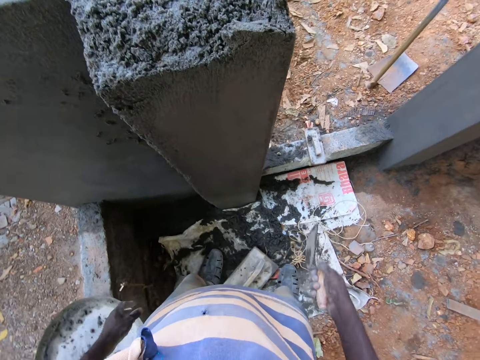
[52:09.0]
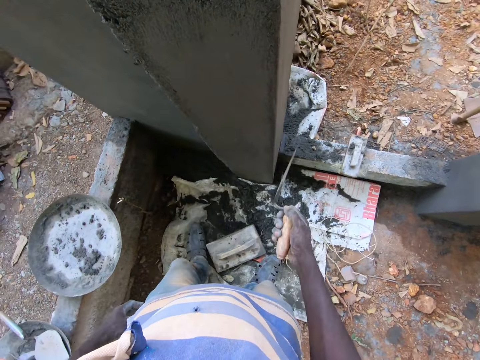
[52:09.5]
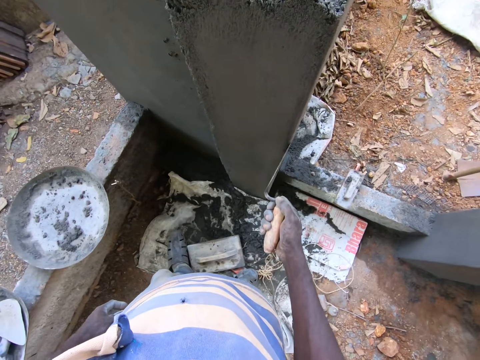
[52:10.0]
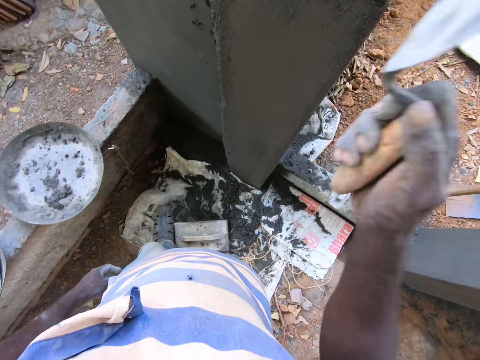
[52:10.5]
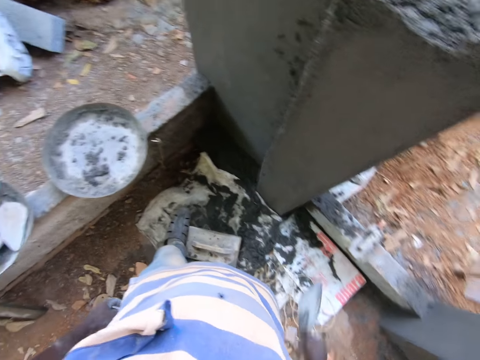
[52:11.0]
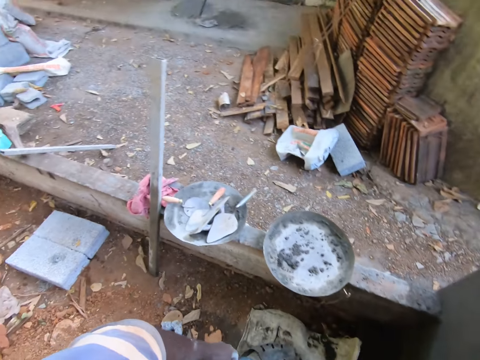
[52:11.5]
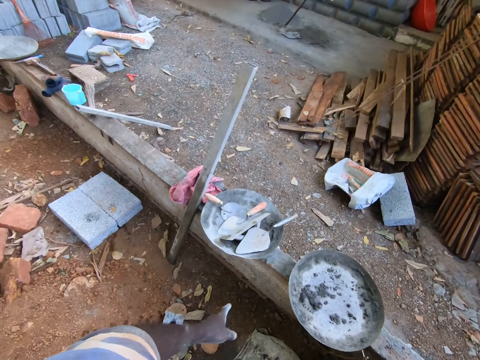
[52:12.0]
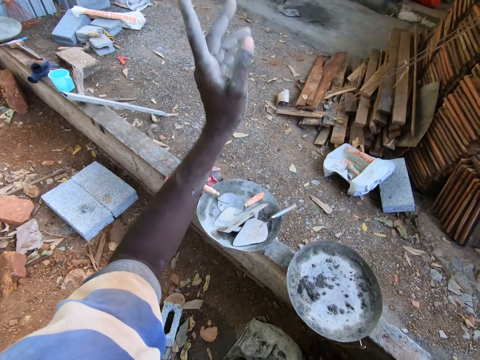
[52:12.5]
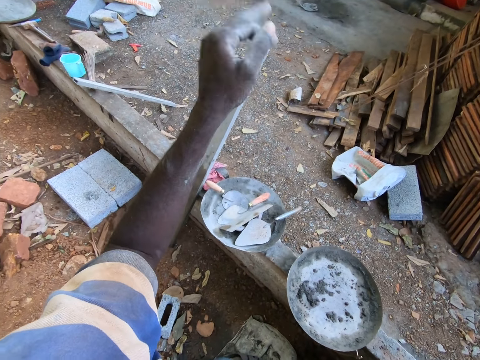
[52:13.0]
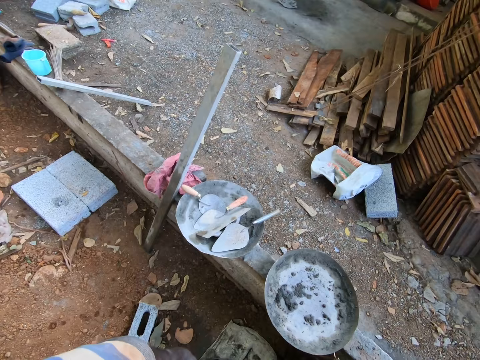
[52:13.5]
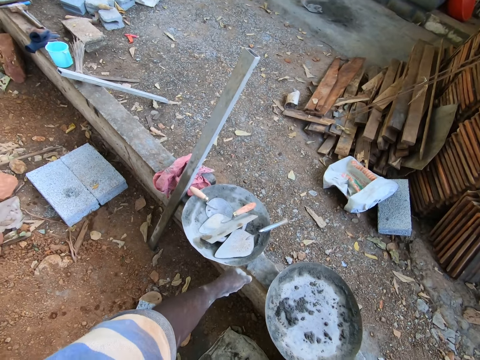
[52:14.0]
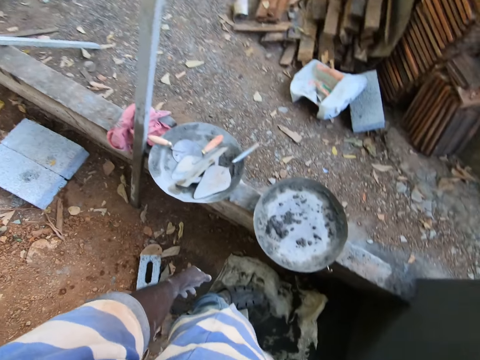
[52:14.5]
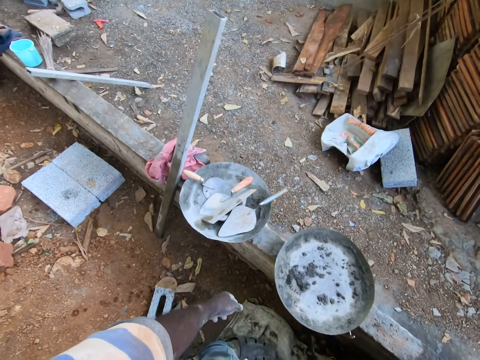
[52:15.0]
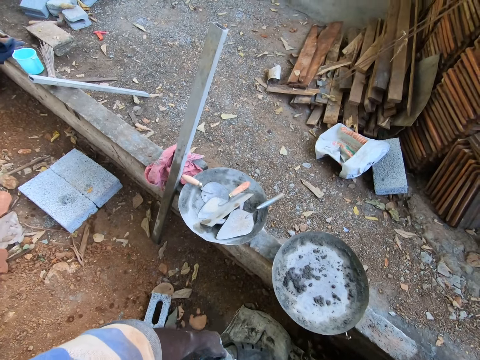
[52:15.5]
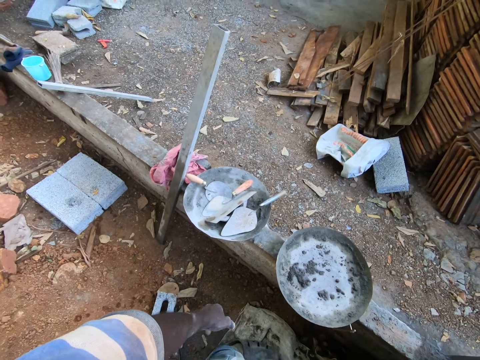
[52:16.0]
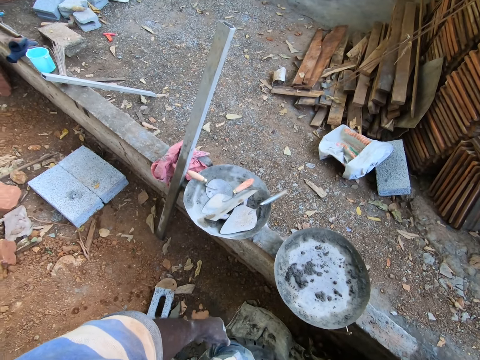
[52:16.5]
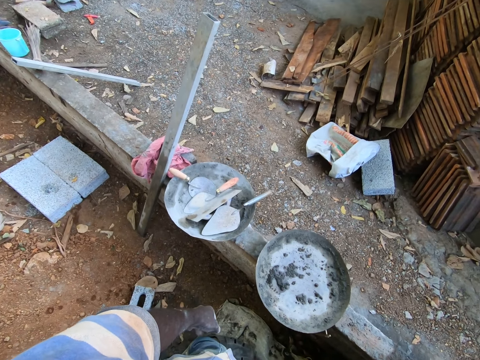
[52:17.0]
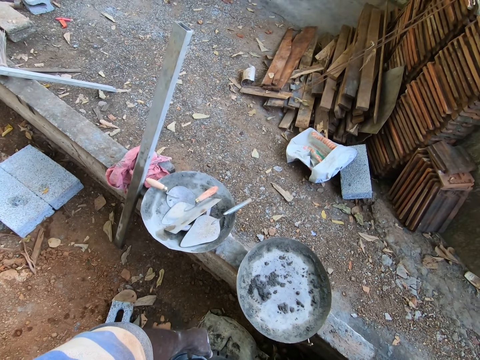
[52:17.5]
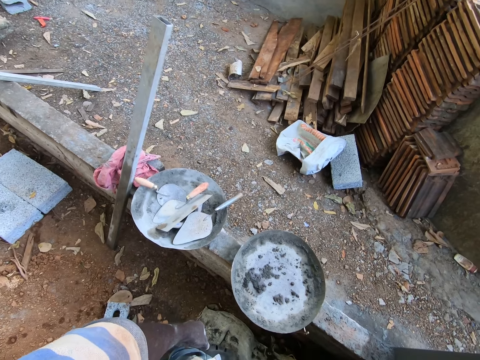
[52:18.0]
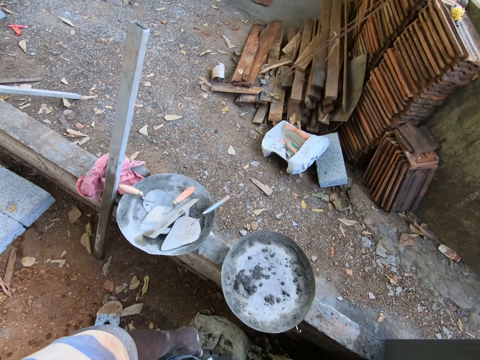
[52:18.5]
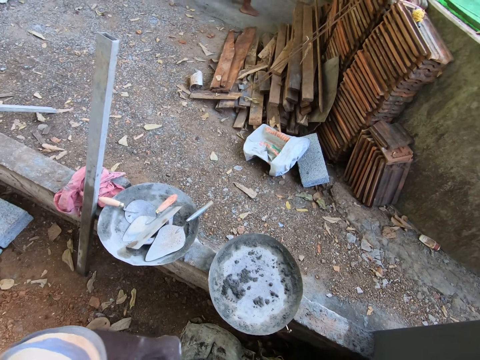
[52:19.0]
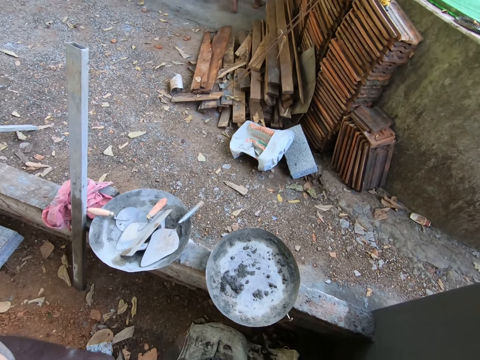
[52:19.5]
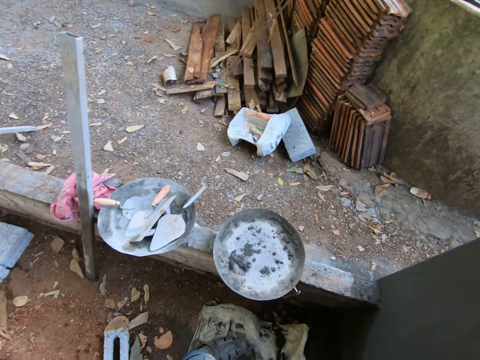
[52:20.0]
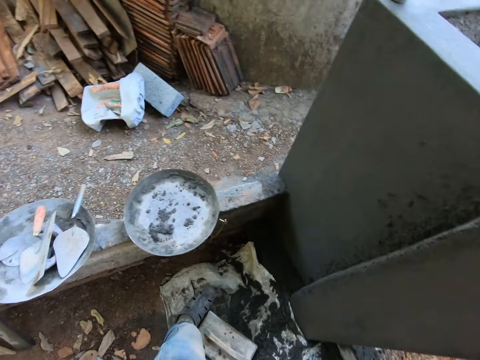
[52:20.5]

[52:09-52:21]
The camera wearer smoothens the wall with a trowel. They interact with the man.

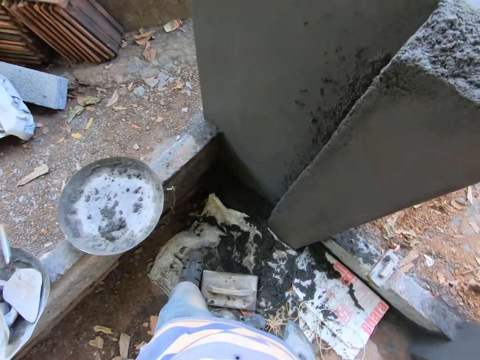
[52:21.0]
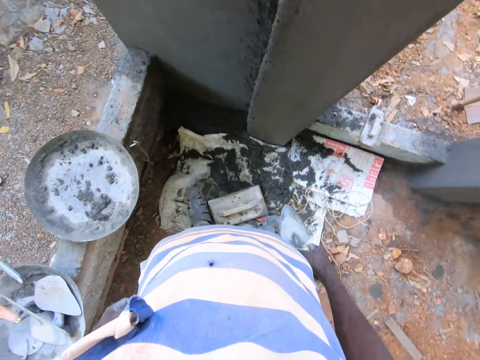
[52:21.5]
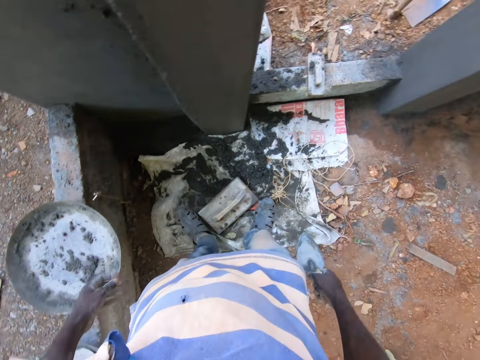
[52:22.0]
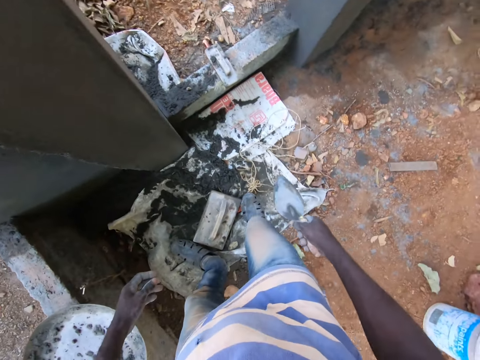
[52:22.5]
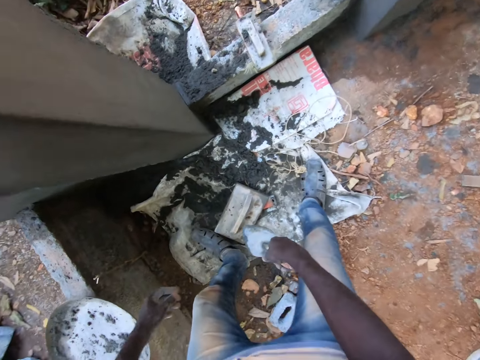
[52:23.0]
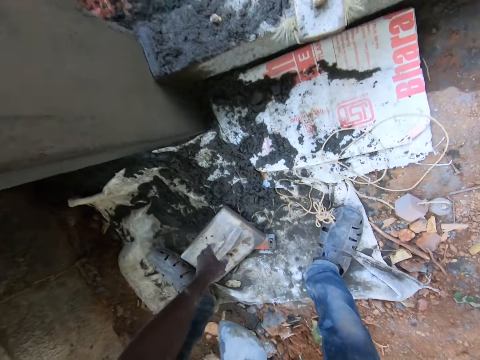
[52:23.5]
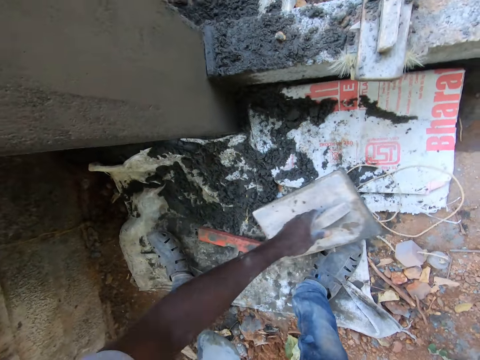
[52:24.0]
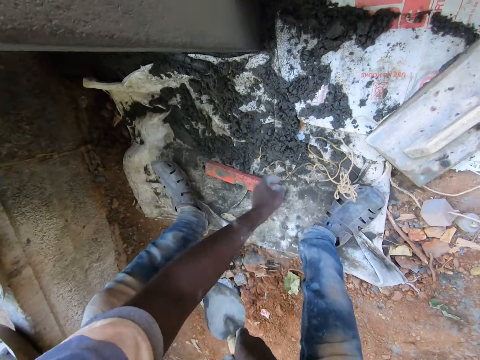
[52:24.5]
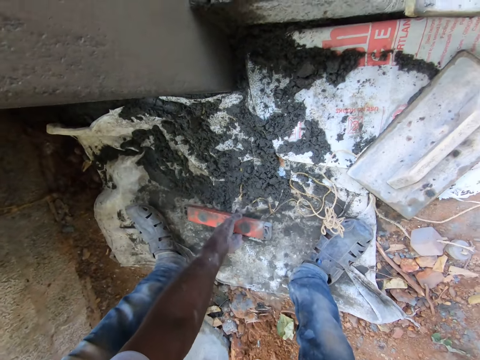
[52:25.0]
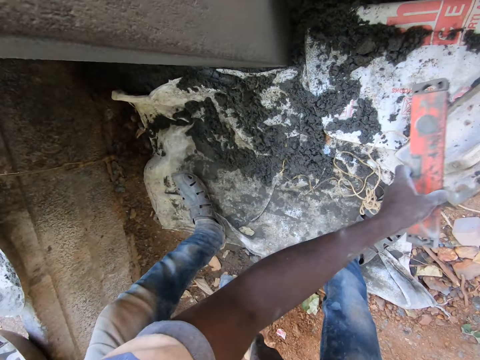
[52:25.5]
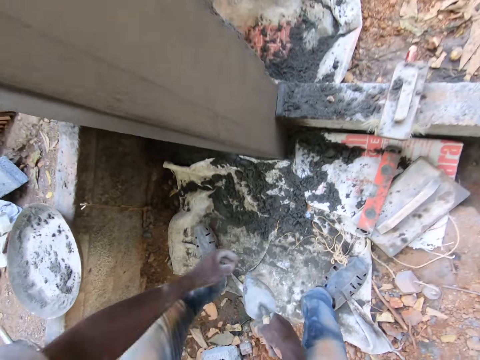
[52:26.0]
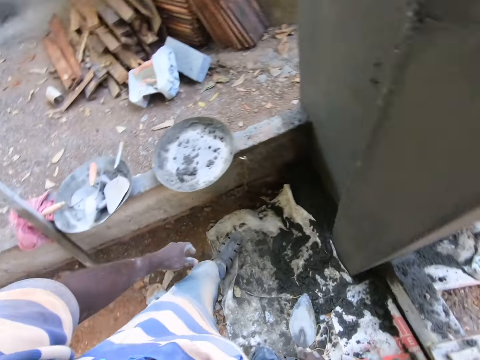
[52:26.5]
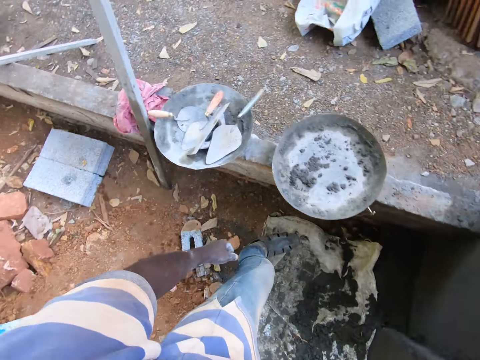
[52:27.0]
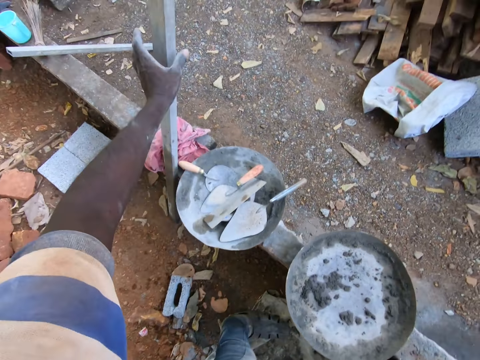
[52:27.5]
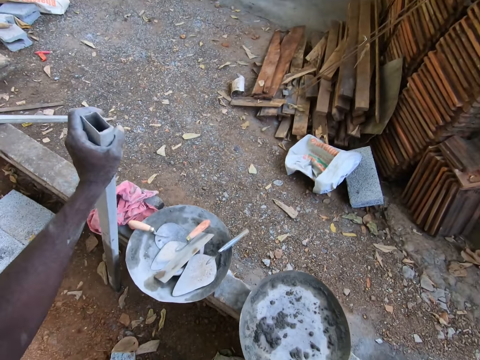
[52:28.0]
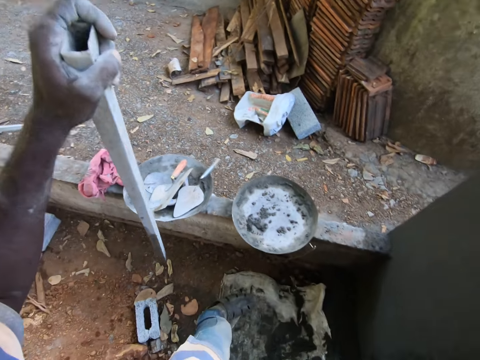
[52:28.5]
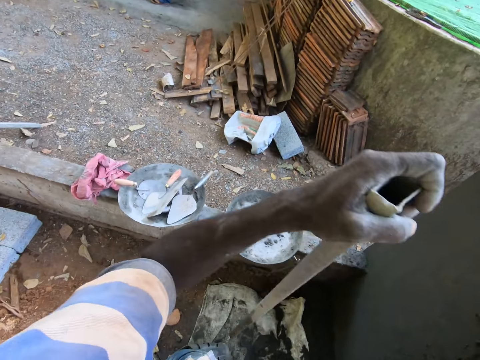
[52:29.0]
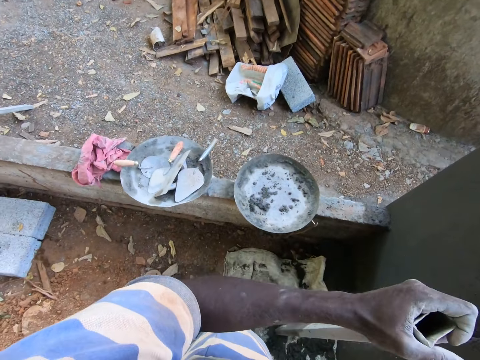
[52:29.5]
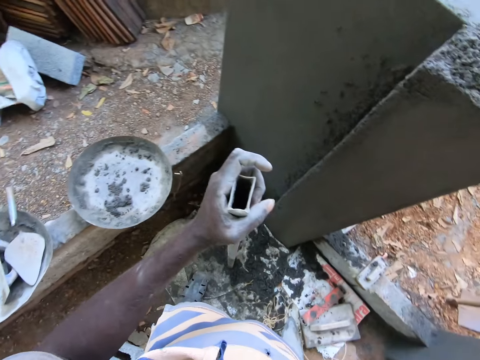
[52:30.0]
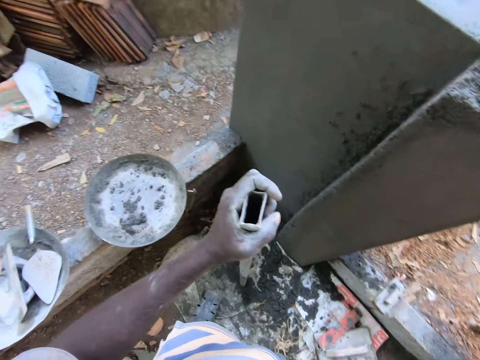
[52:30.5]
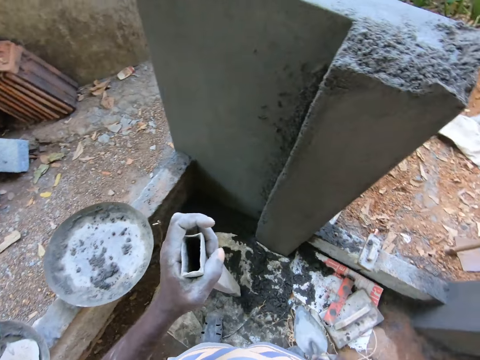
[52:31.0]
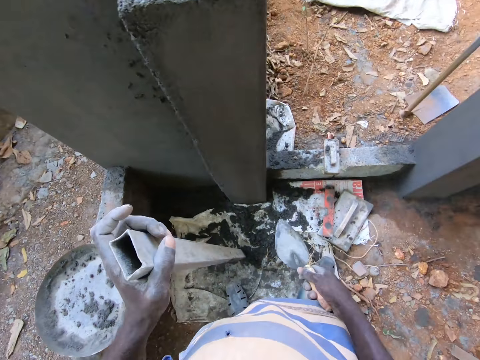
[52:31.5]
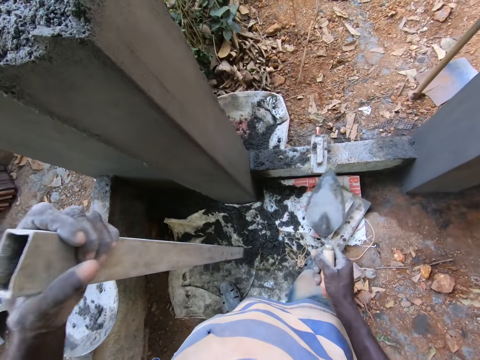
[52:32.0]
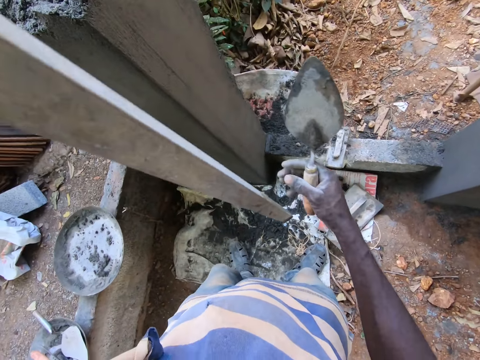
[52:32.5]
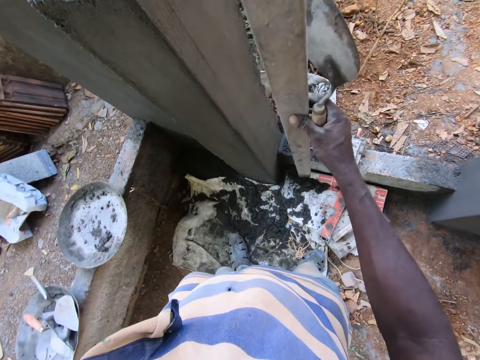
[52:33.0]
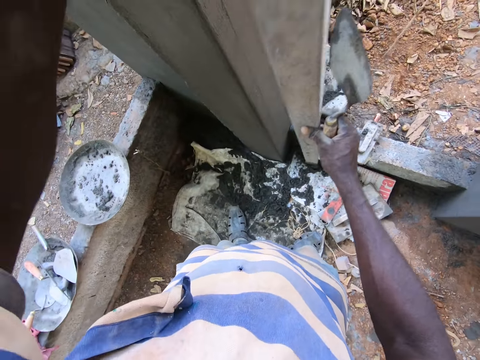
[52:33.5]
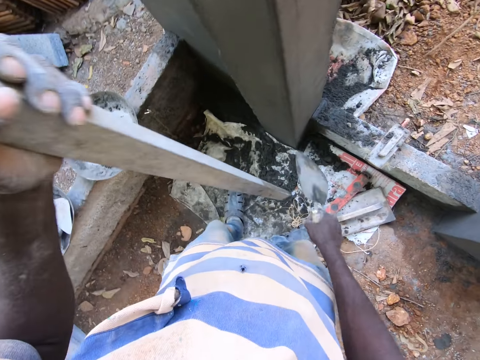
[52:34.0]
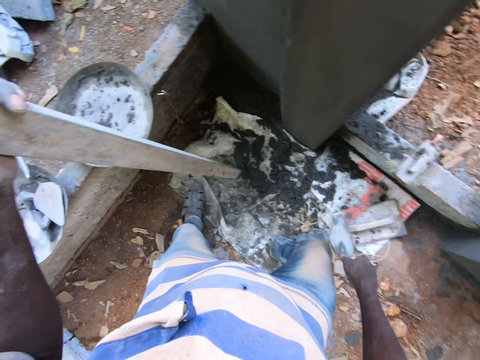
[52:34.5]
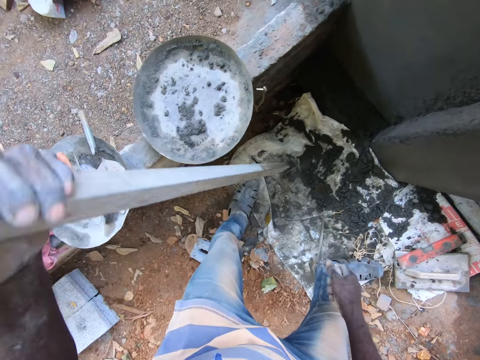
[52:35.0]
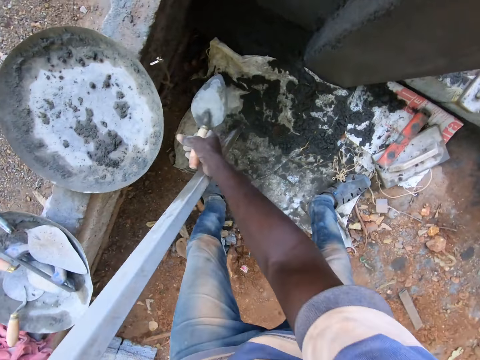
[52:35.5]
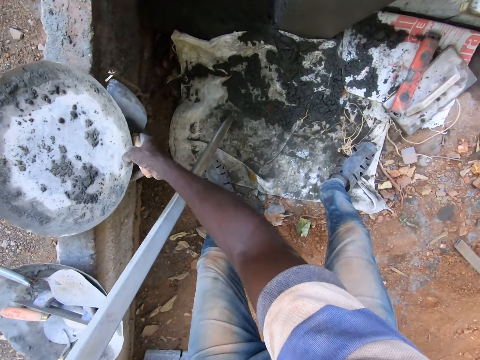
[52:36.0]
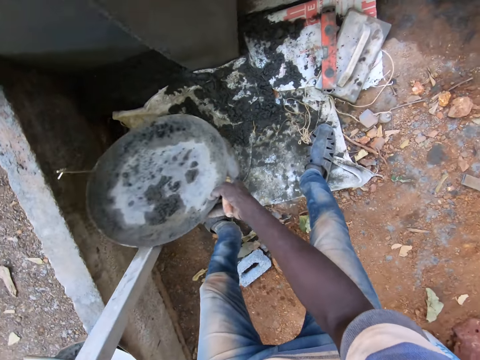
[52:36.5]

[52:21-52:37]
The camera wearer moves a wooden leveler from the floor with his left hand. He picks up a trowel and drops the trowel on the ground. He moves a plumb from the floor with his left hand. He picks up a screed and drops the screed on the ground. He takes an iron leveler from the floor with his left hand. He carries the head pan or basin from the floor with his right hand.
